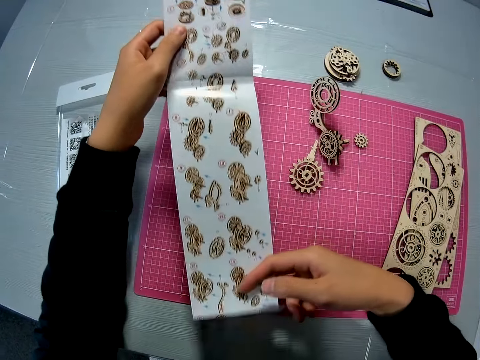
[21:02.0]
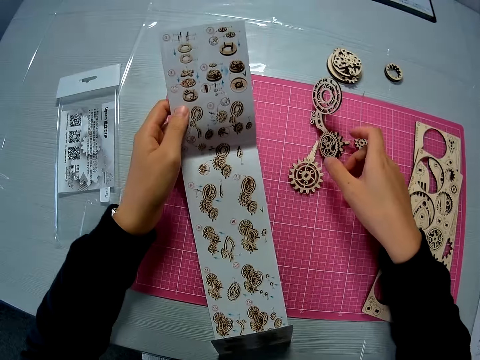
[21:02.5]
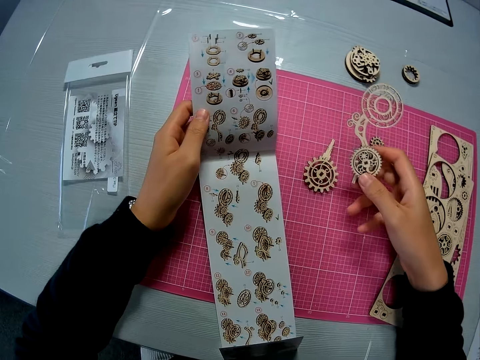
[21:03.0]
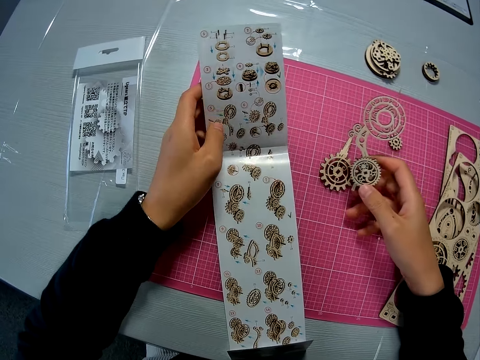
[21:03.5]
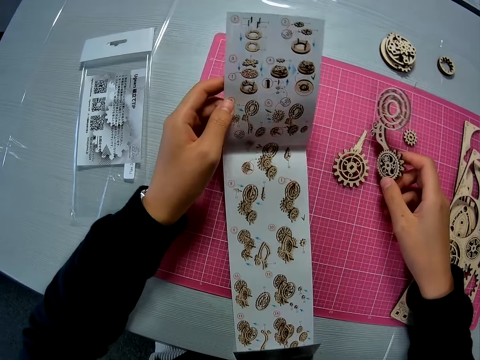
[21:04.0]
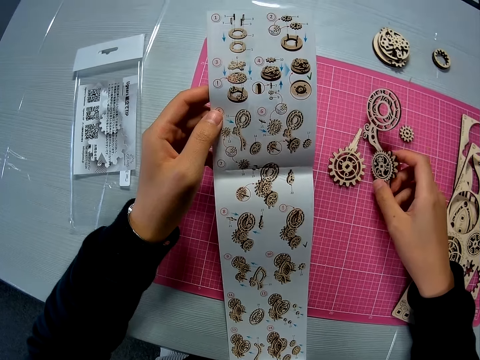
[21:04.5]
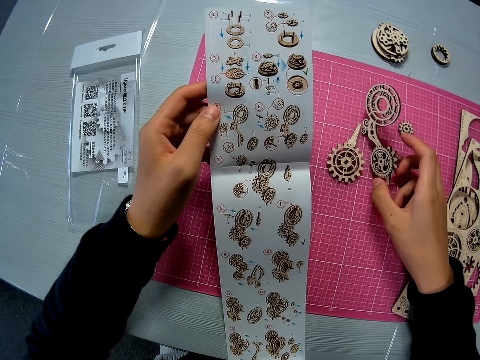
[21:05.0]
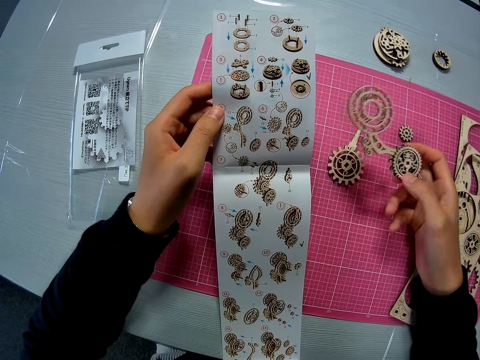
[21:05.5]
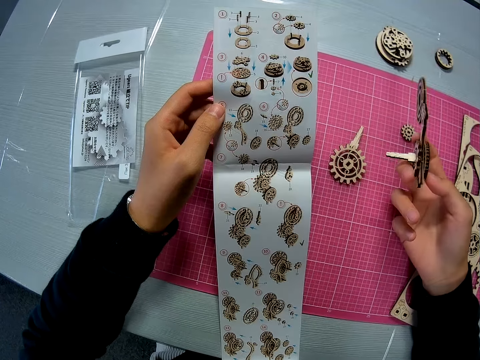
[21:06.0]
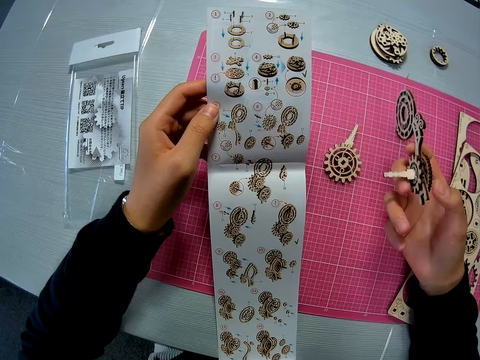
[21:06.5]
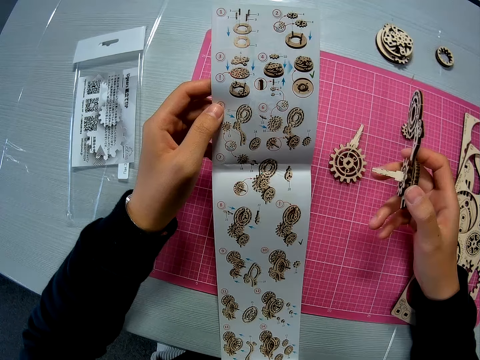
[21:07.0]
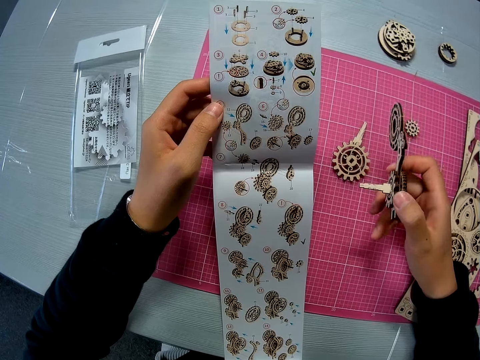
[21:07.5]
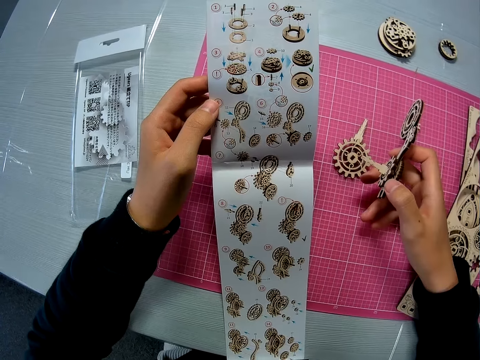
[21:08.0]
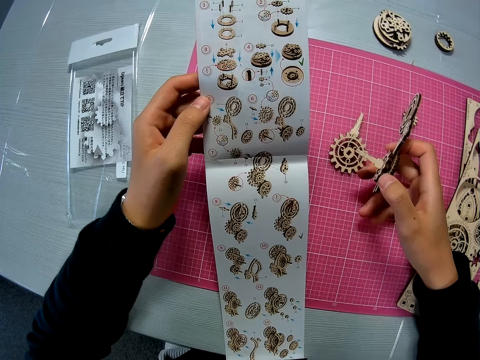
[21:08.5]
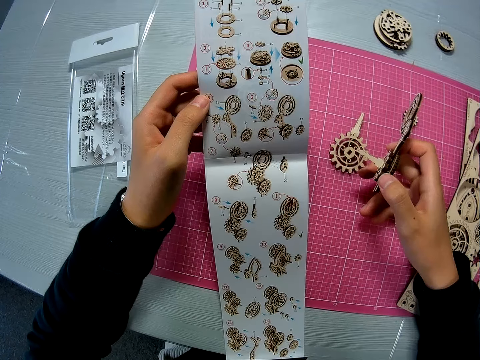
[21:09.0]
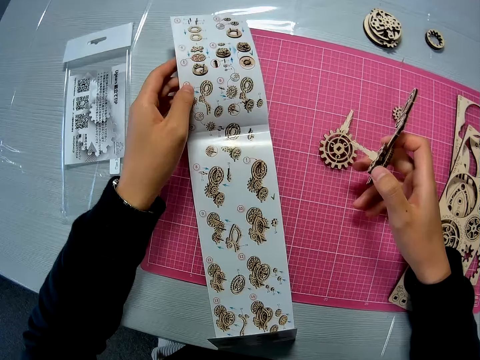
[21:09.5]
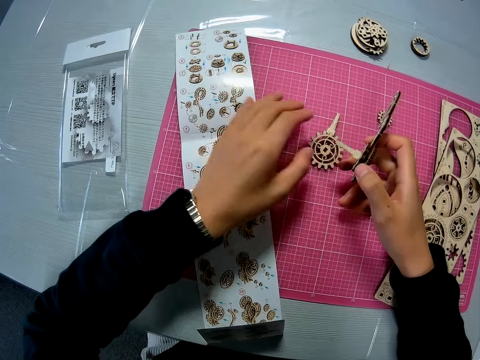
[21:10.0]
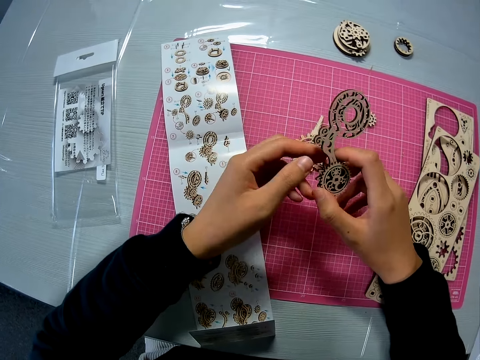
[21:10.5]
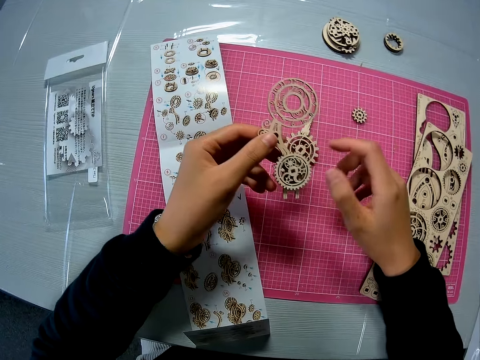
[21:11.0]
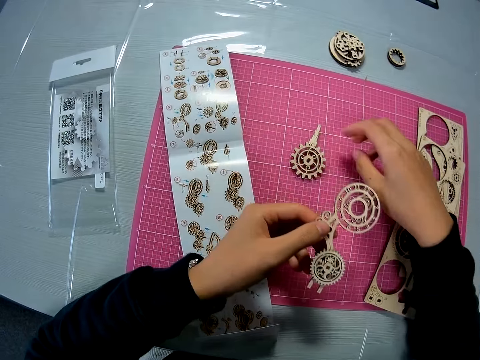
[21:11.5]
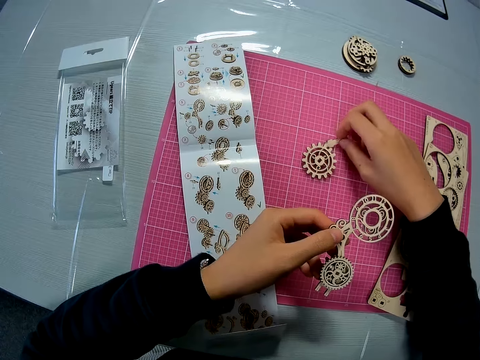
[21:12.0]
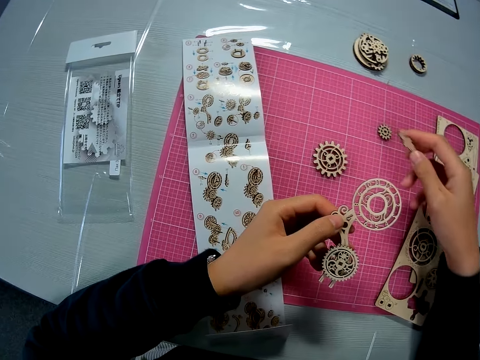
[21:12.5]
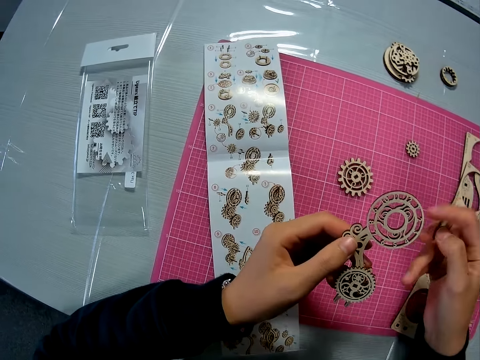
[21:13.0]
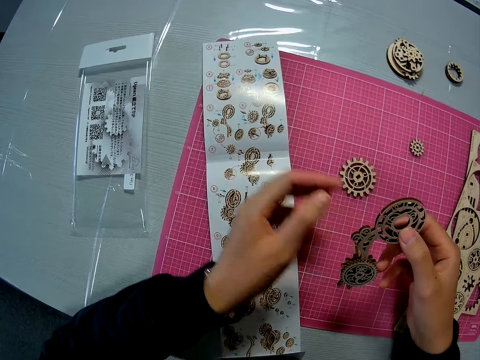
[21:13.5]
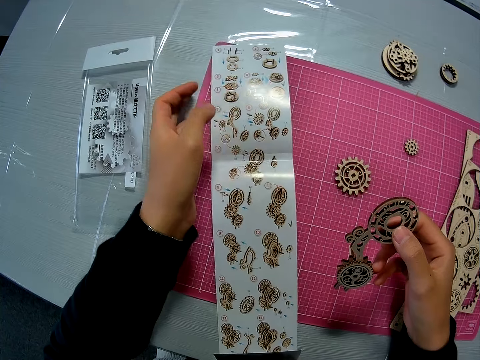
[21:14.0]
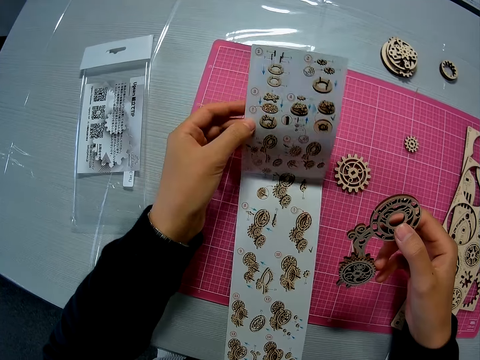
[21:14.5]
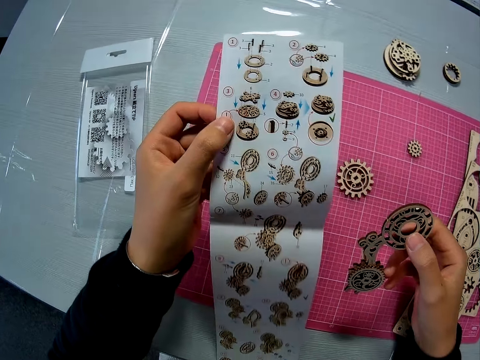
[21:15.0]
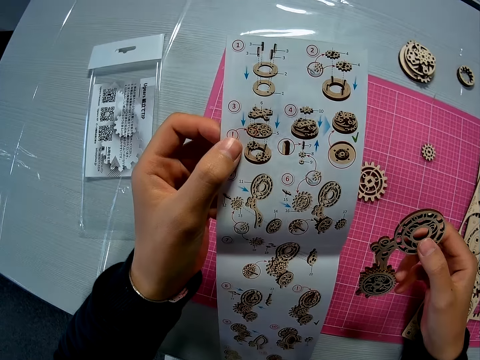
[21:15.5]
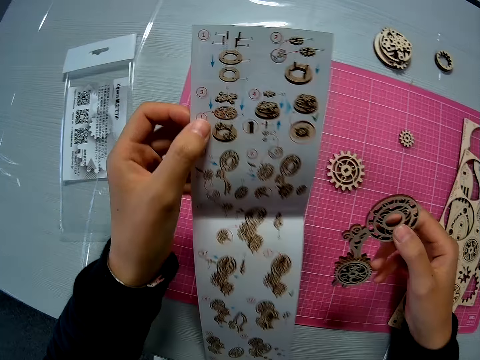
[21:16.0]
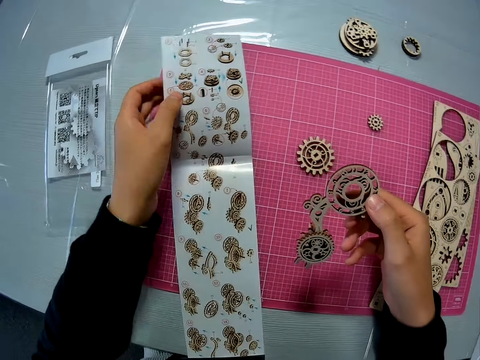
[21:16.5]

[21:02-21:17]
The camera wearer removes a hand from the laser cut craft. She straightens the instruction manual with both hands, touches the manual, moves the joined puzzle pieces on the pink sheet, and picks a piece of the laser cut craft. She raises the laser cut craft and puts the laser cut craft on the cutting mat. She picks up the joined puzzle piece from the pink sheet. She turns the laser cut craft. She drops the instruction manual on the pink sheet. She puts a hand on the cutting mat. She moves a hand. She lifts the laser cut craft. She passes the joined puzzle pieces to her left hand. She turns the laser cut craft. She removes a hand from the laser cut craft. She picks up another puzzle piece from the pink sheet. She holds the laser cut craft. She passes the joined puzzle pieces to her right hand. She moves the laser cut craft. She picks the manual. She raises the instruction manual. She holds the manual.

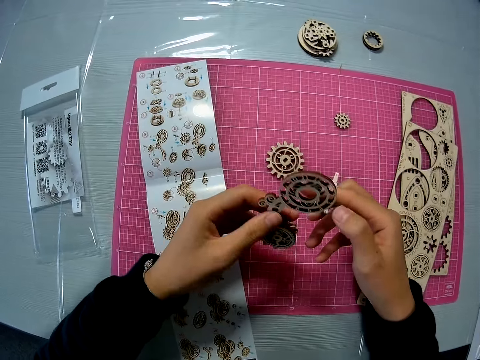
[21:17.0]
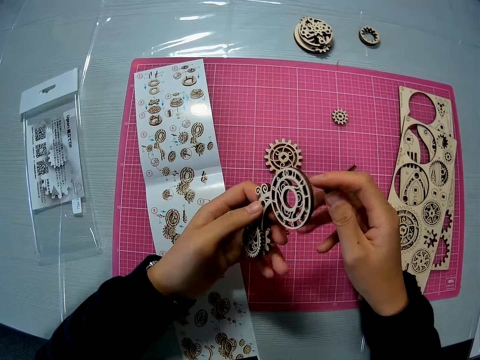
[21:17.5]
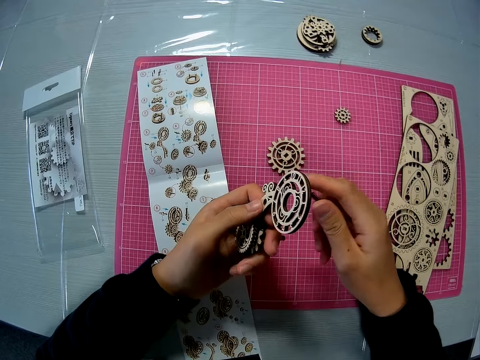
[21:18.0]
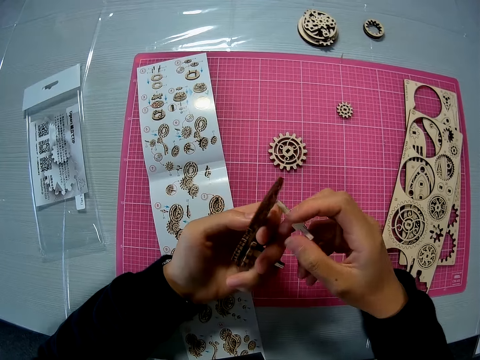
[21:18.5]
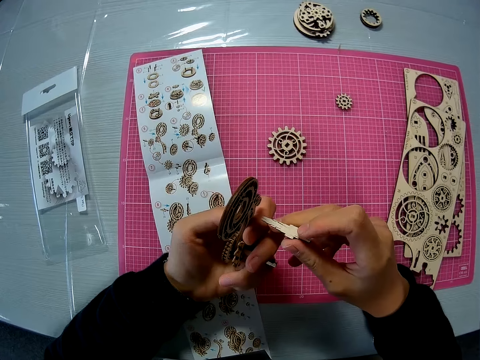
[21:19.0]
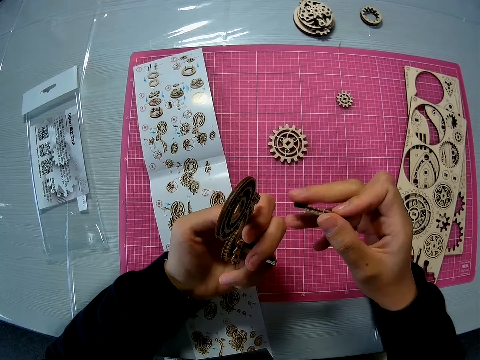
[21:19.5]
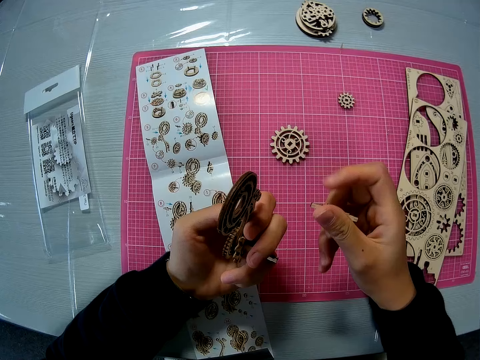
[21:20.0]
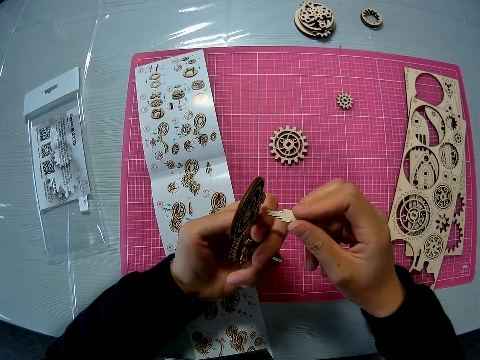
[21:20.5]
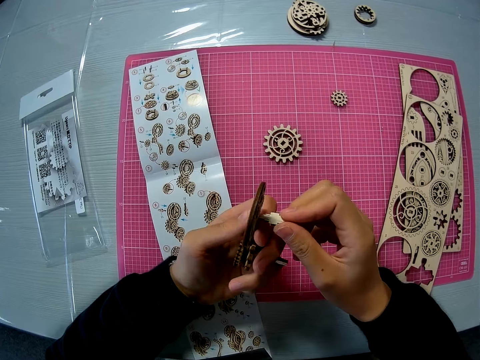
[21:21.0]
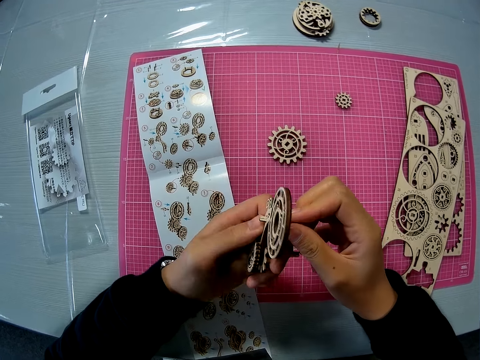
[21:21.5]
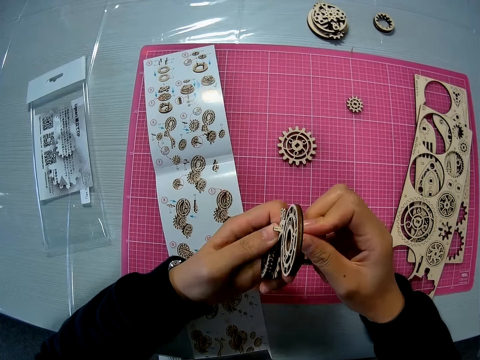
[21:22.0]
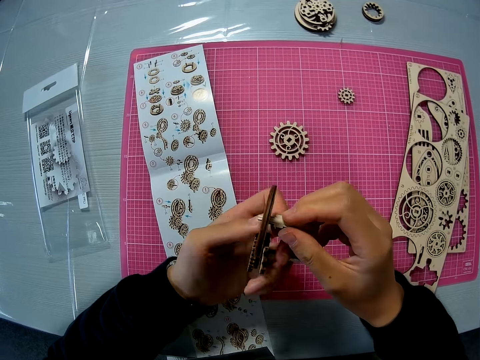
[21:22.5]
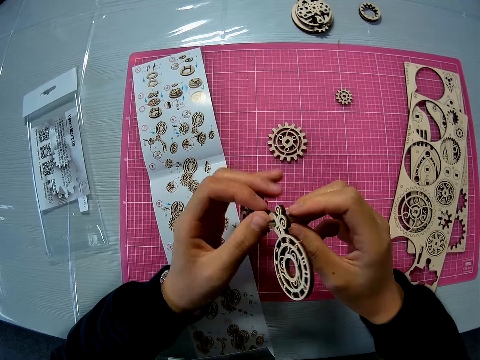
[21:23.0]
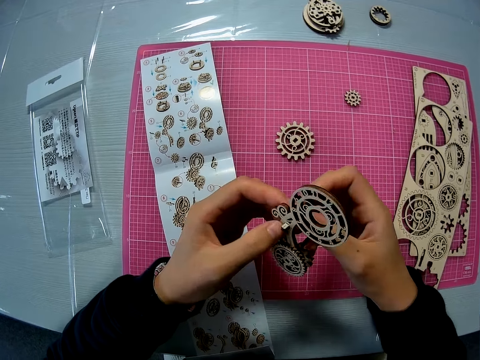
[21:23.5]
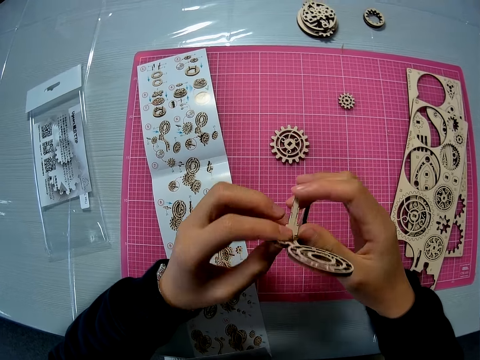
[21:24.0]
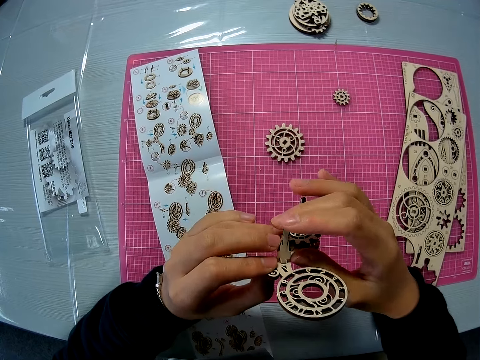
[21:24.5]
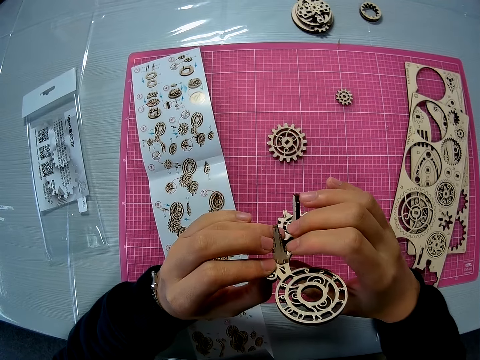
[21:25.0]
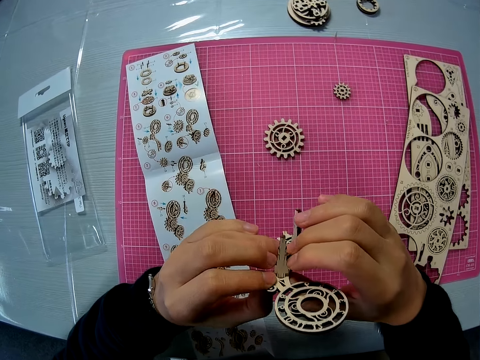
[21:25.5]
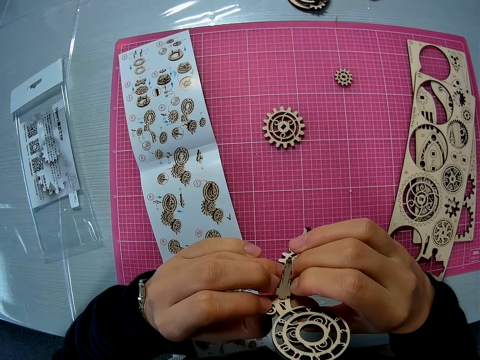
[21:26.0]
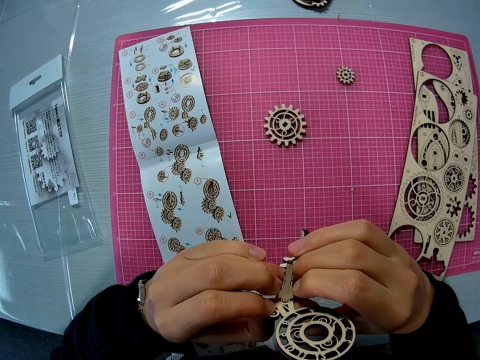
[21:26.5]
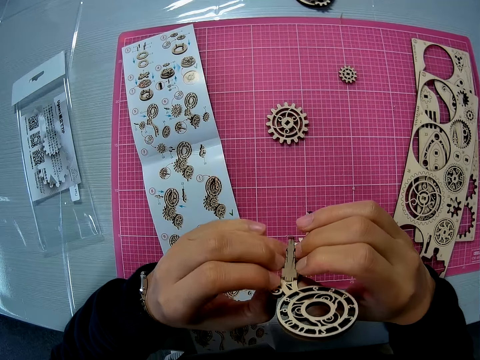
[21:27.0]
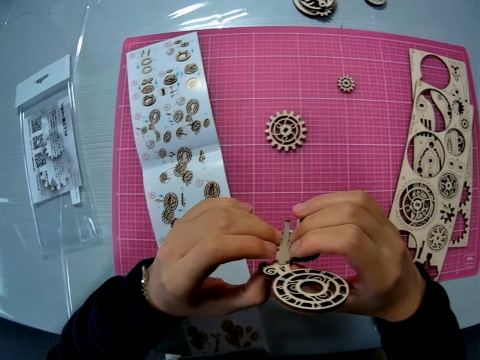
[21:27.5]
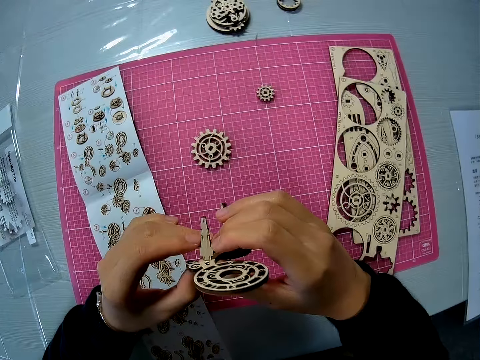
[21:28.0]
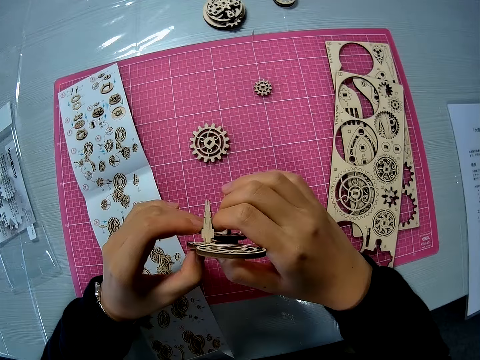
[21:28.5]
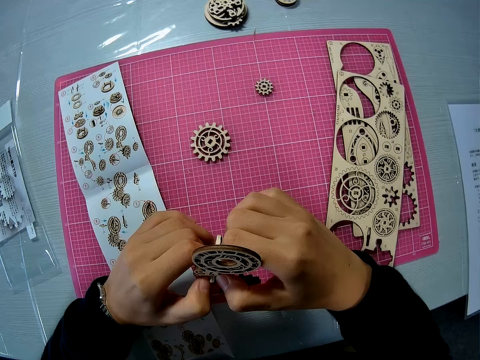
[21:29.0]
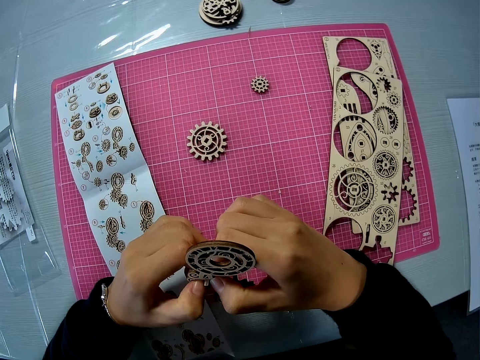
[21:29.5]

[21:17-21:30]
The camera wearer drops the instruction manual on the pink sheet. She holds the laser cut craft. She passes the joined puzzle pieces to her left hand. She turns the puzzle piece in her hand to the other side. She attaches the puzzle piece to the joined puzzle pieces with both hands. She turns the laser cut craft.
